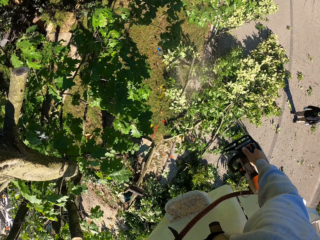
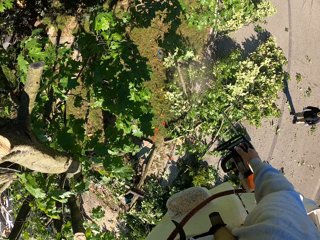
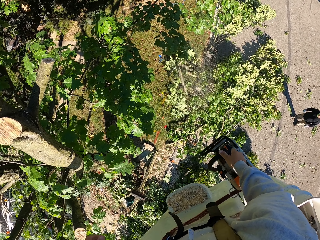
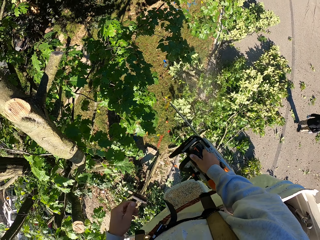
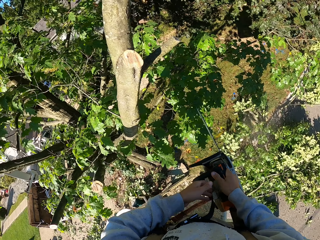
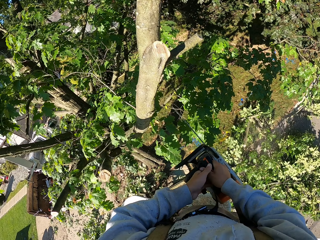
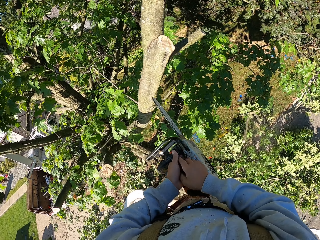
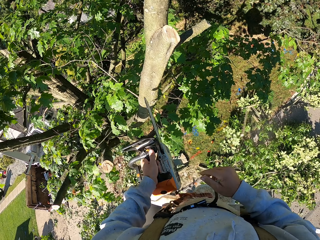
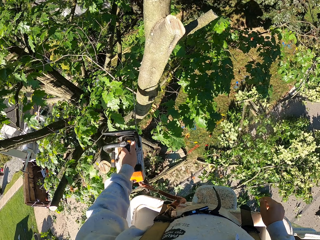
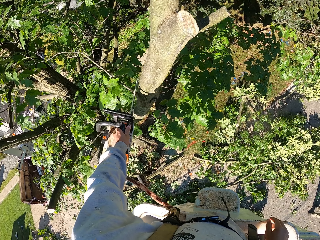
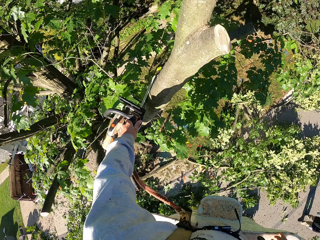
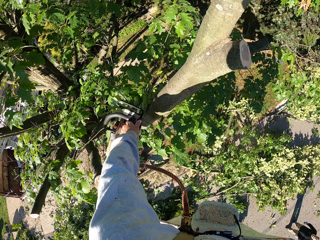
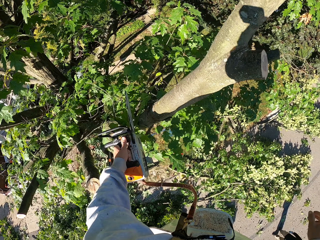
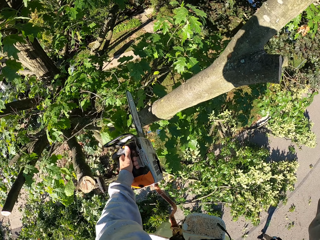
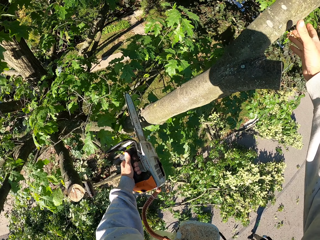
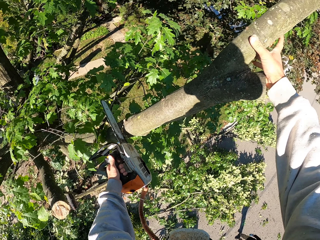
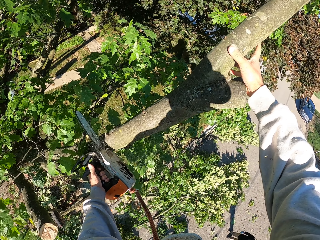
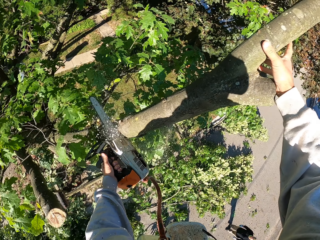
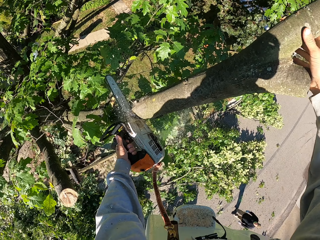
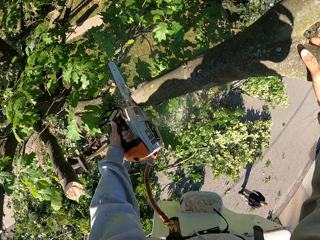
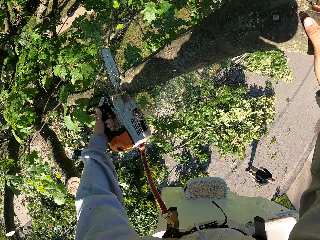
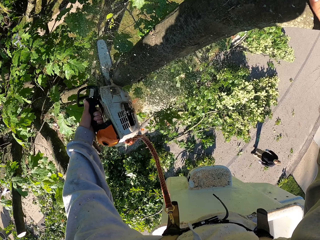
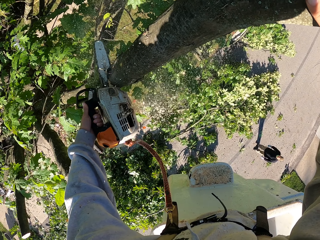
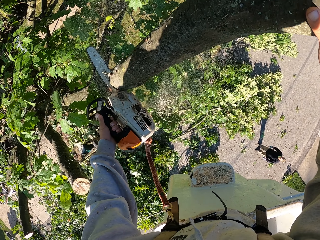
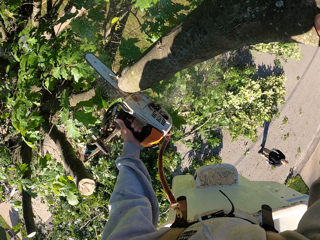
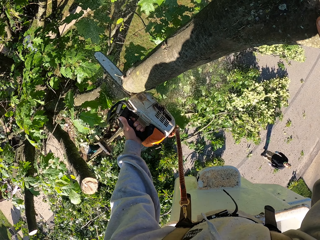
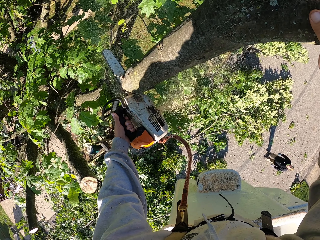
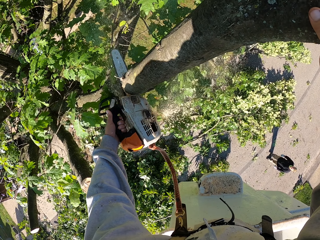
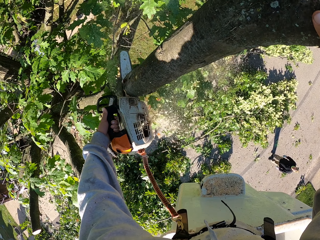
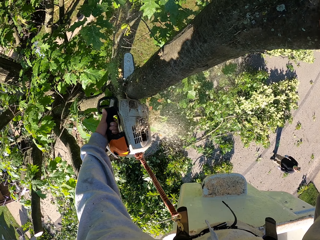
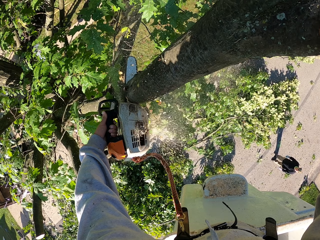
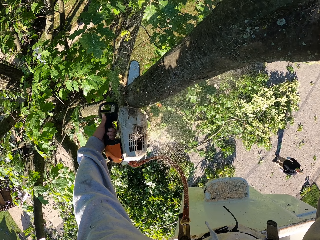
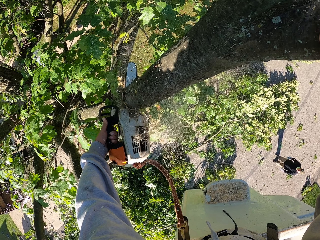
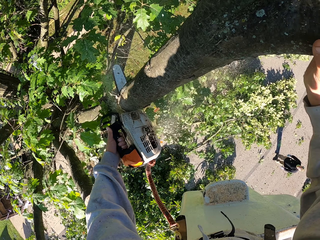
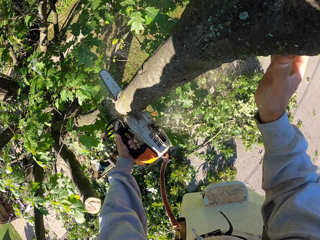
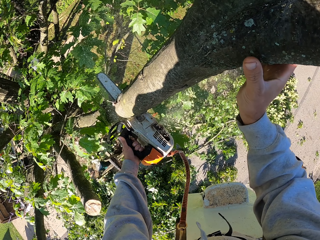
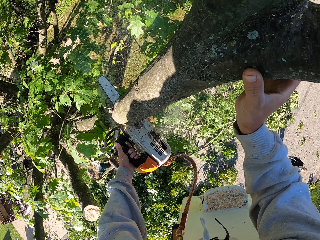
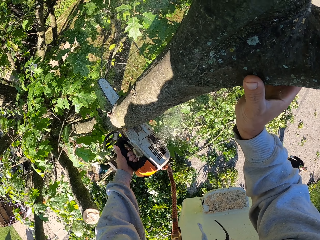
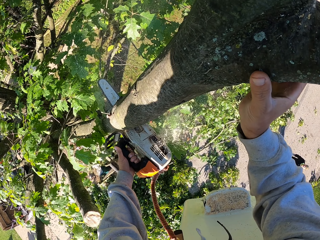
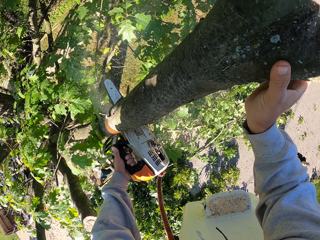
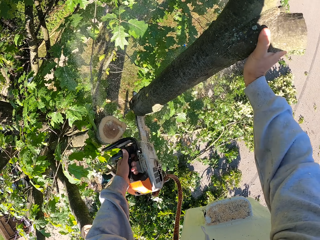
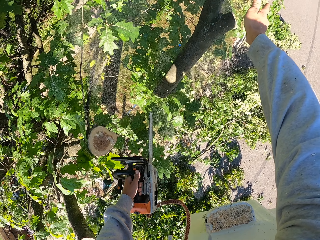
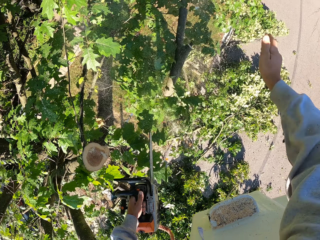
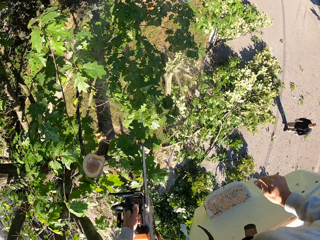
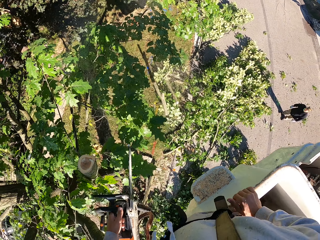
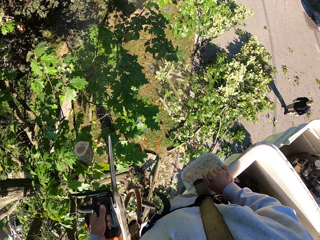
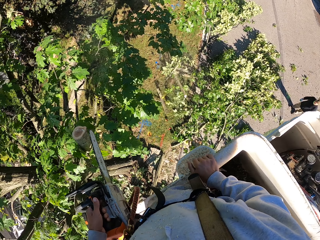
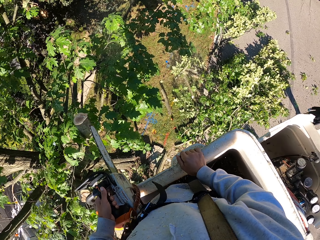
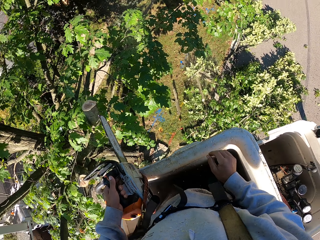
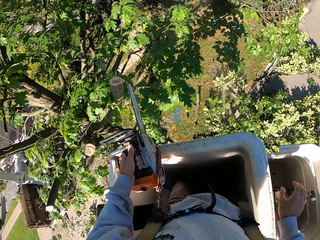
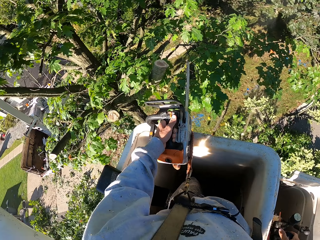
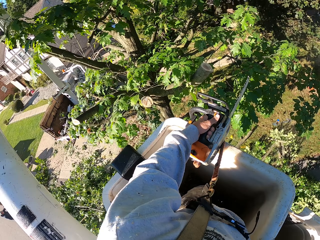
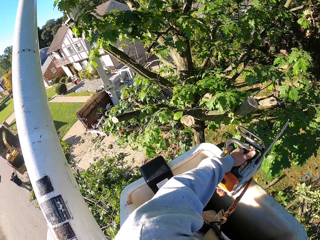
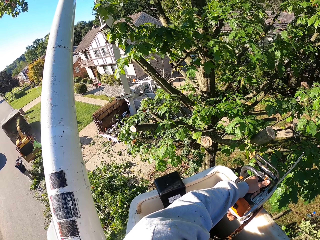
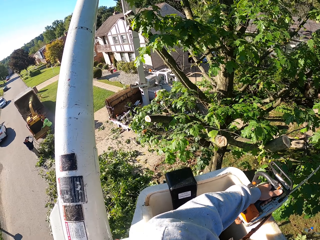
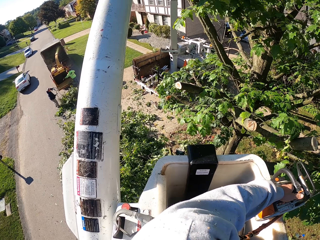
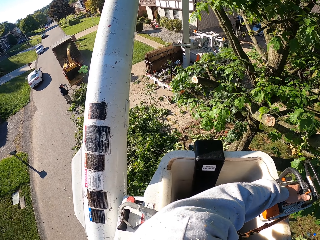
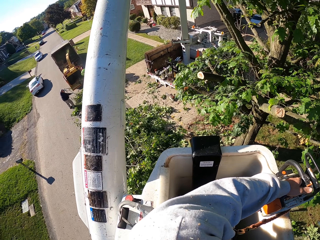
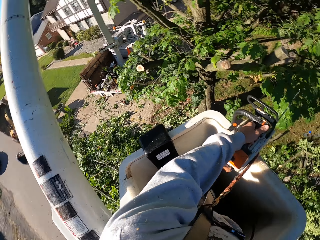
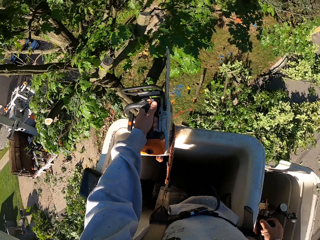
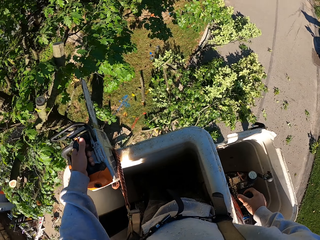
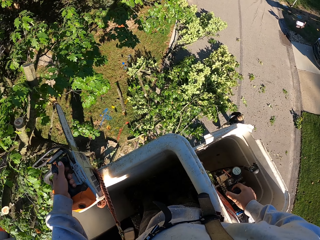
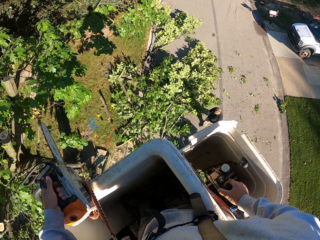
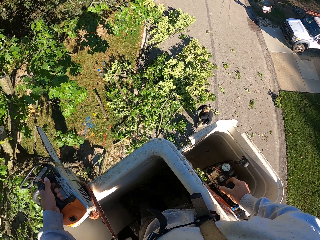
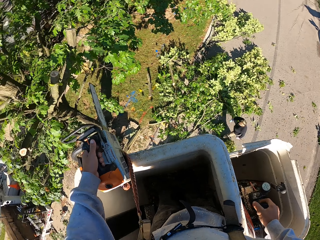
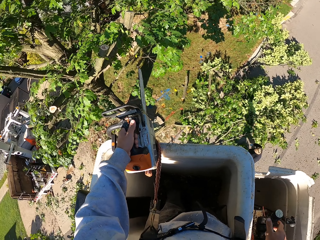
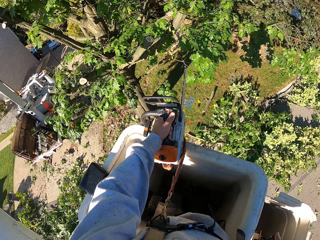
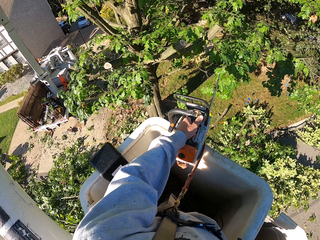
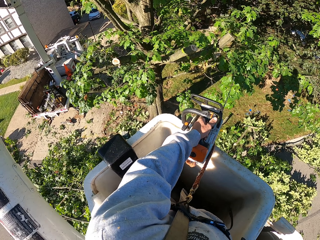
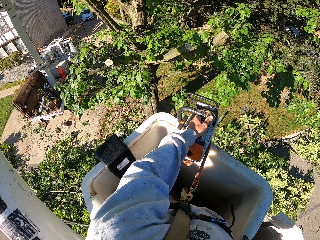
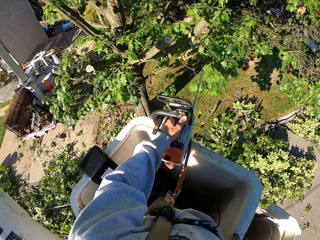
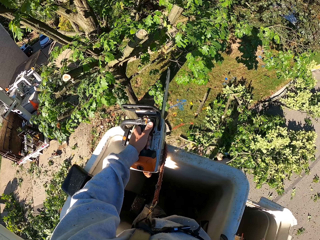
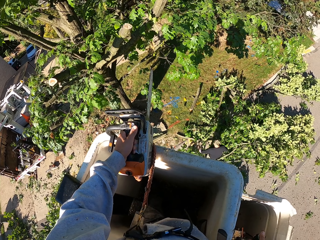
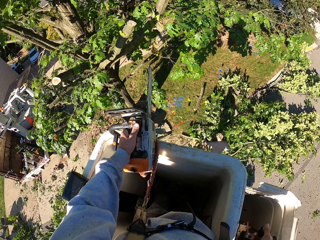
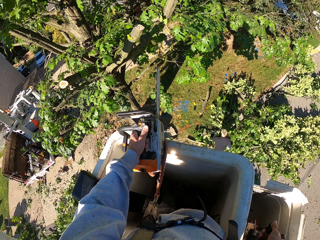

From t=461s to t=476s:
The camera wearer passes the chainsaw from his right hand to his left hand. He cuts a branch from the tree with the chainsaw in his left hand. He grabs a branch on the tree with his right hand. He cuts the branch from the tree with the chainsaw in his left hand. He pushes the branch to the ground with his right hand. He operates the crane with his right hand. He adjusts the pneumatic elevator.

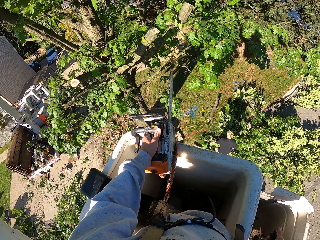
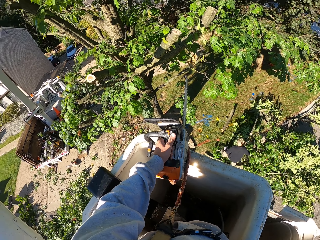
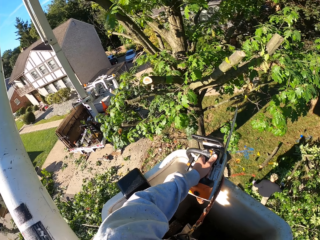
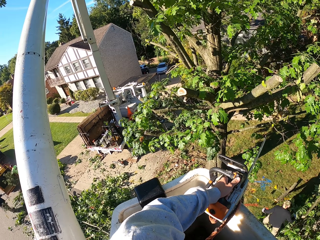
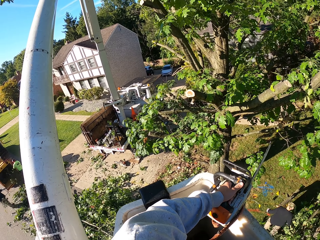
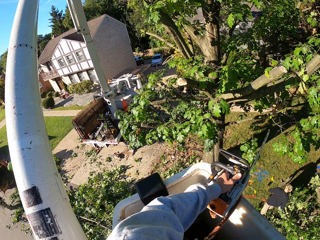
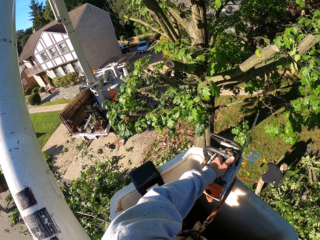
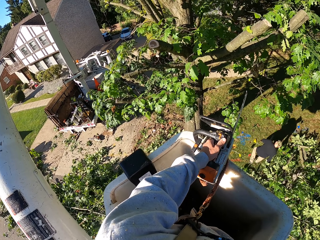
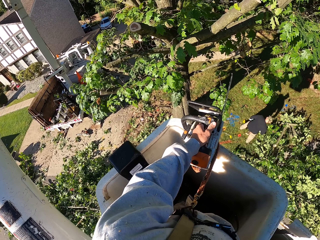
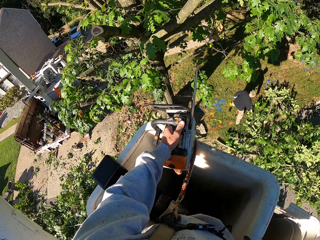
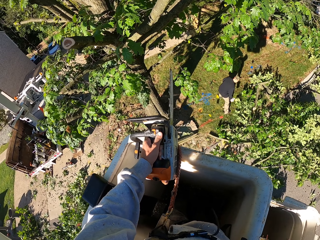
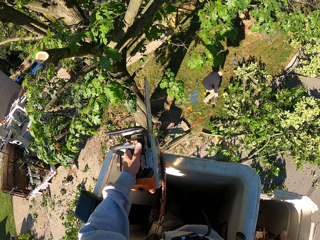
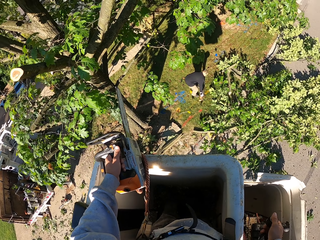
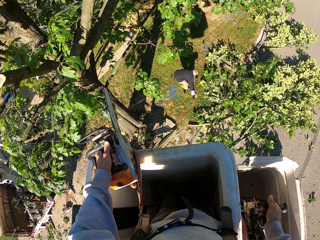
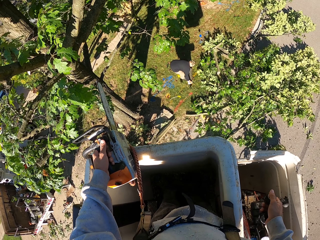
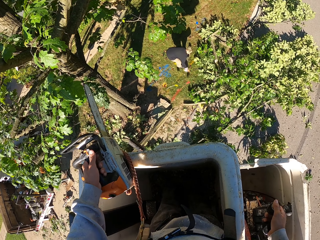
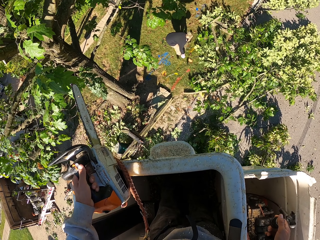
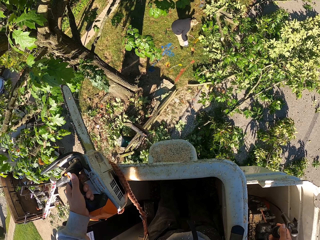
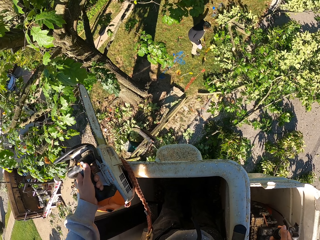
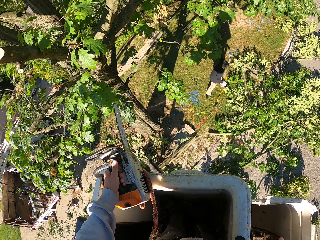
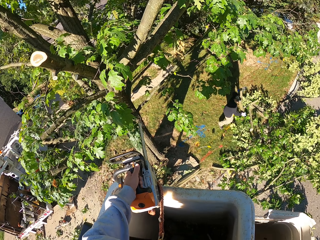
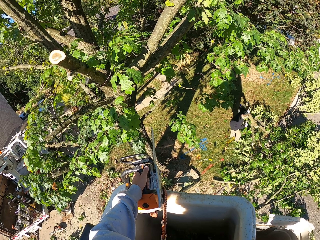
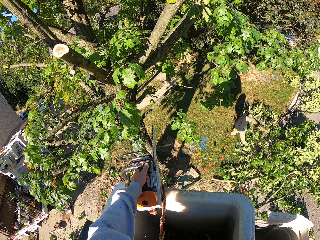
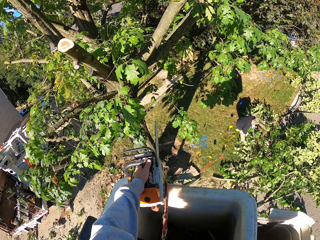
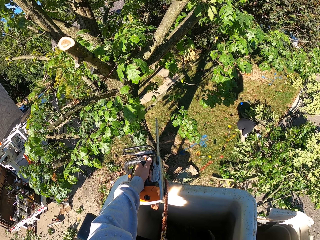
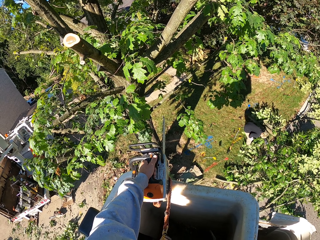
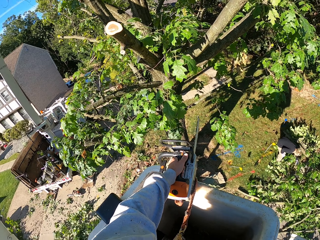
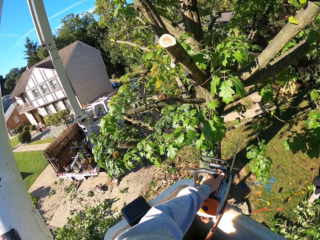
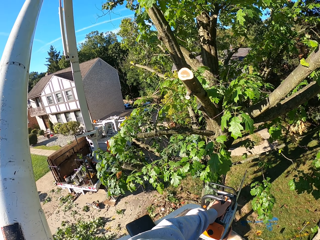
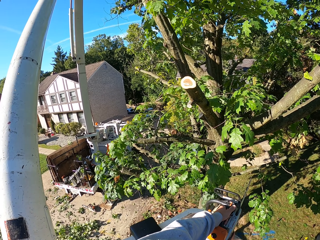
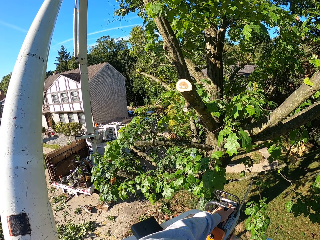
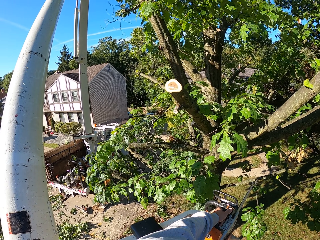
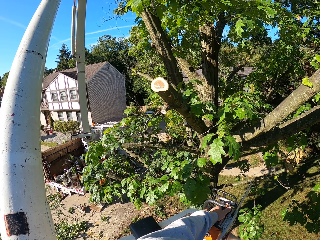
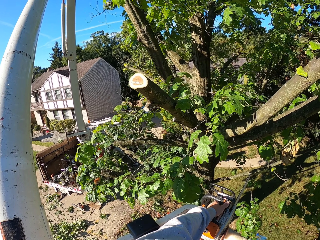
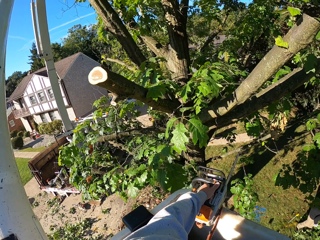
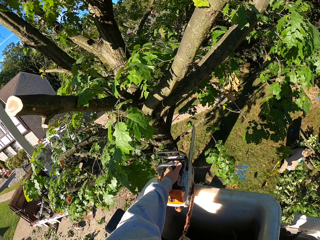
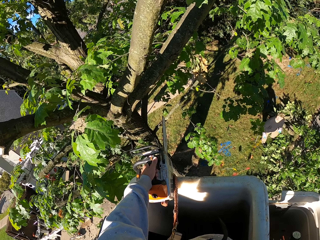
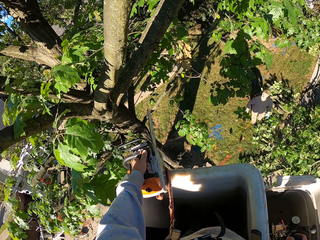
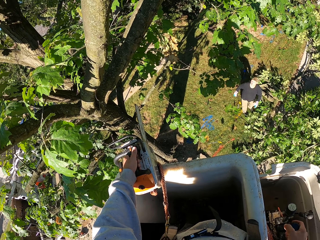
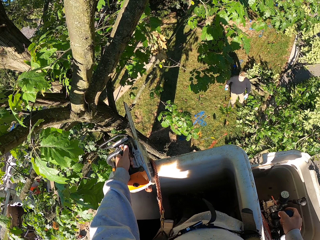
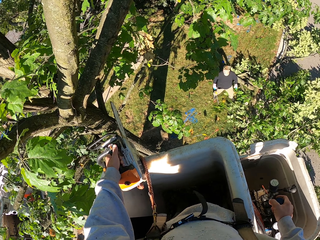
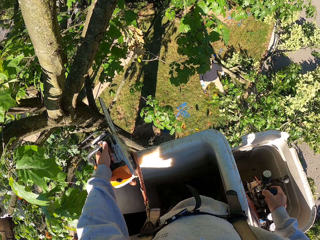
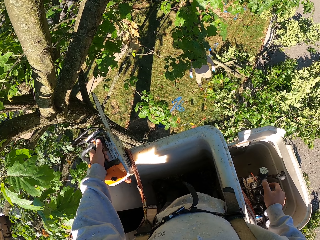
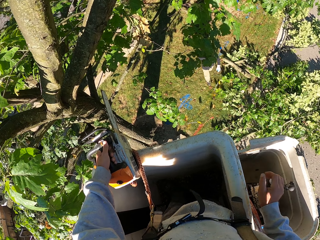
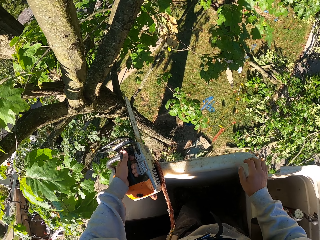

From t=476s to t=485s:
The man picks the branch from the ground with both hands. The man throws the branch on the ground with both hands.
